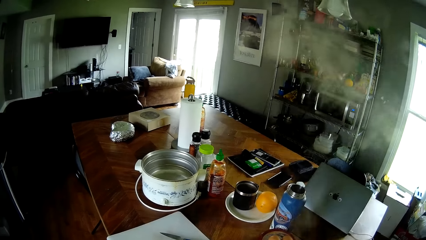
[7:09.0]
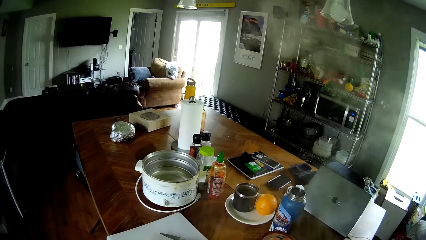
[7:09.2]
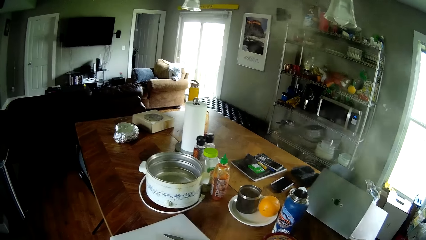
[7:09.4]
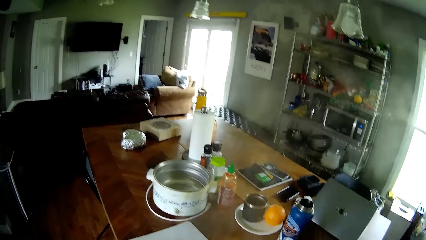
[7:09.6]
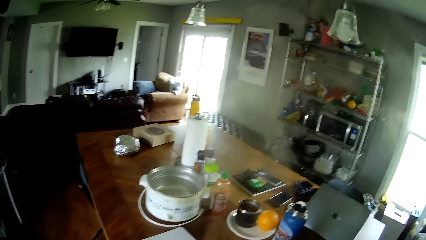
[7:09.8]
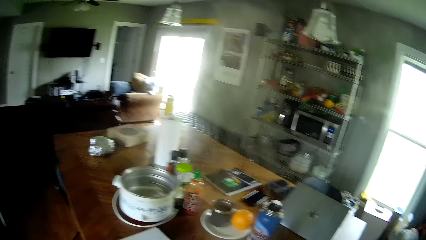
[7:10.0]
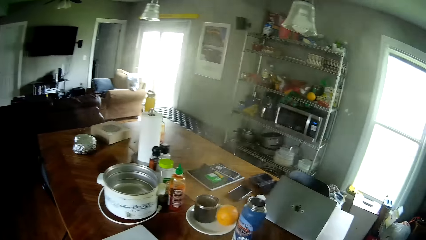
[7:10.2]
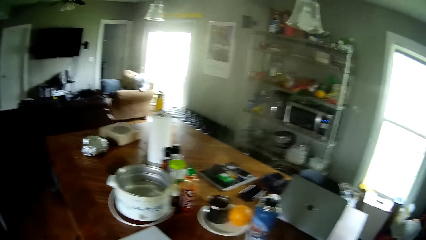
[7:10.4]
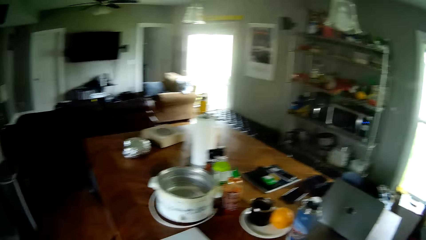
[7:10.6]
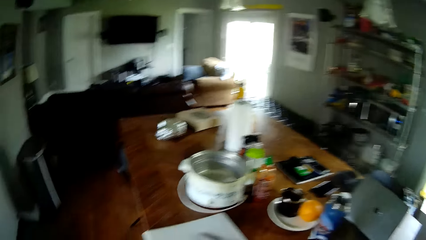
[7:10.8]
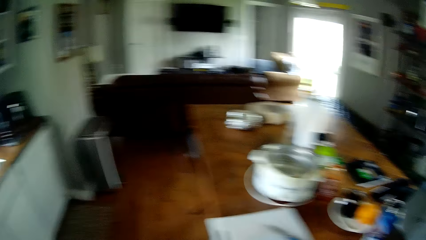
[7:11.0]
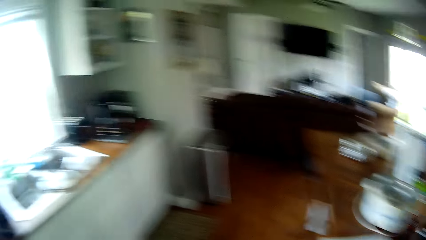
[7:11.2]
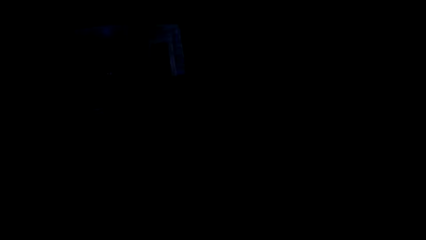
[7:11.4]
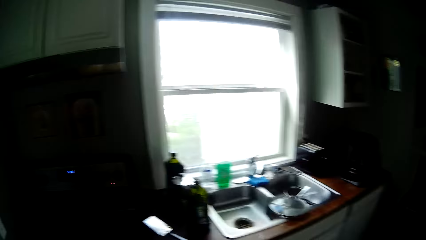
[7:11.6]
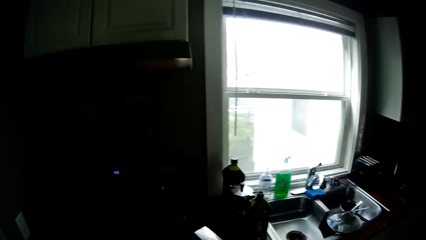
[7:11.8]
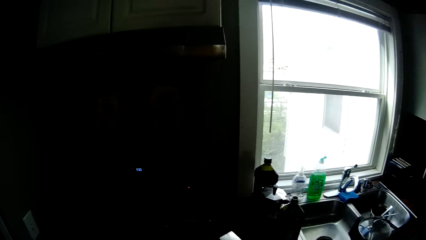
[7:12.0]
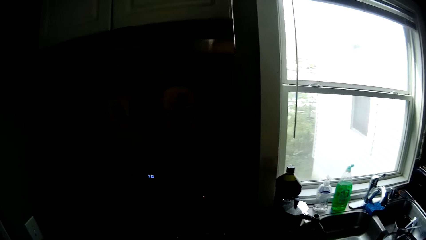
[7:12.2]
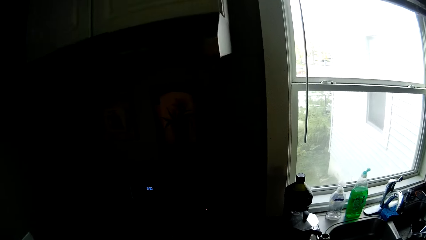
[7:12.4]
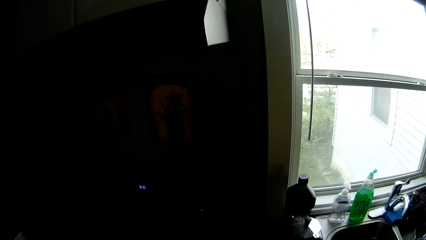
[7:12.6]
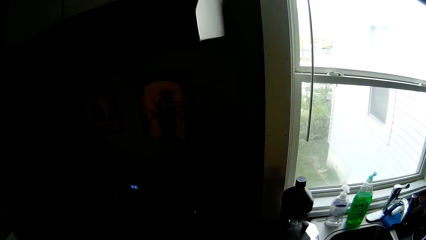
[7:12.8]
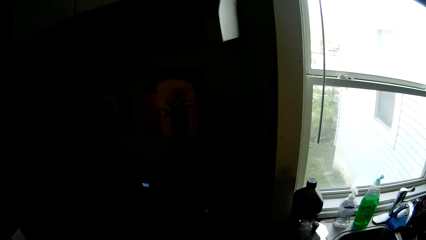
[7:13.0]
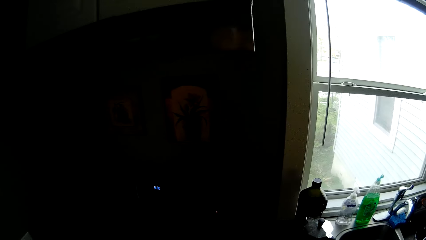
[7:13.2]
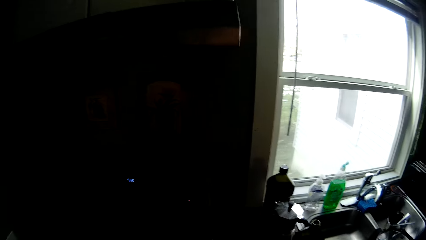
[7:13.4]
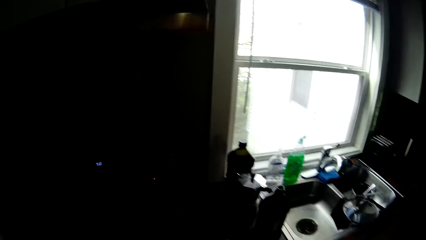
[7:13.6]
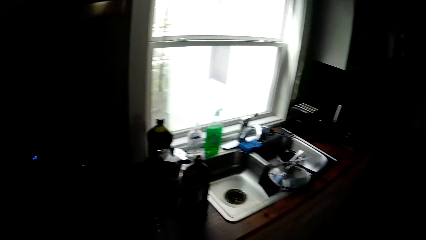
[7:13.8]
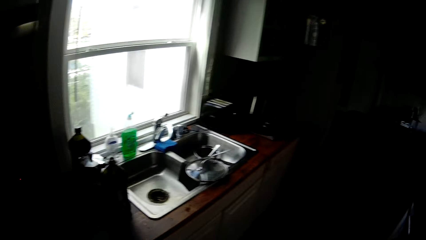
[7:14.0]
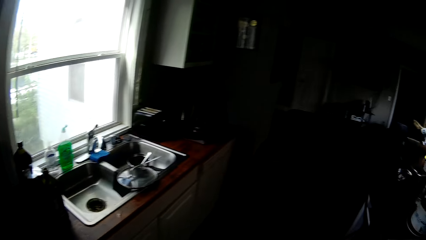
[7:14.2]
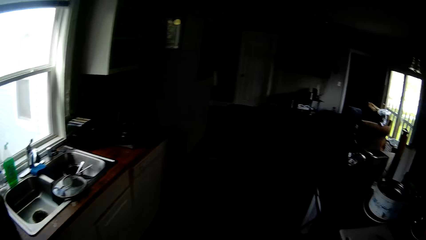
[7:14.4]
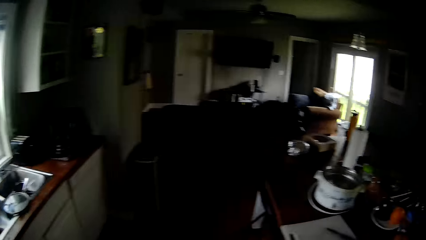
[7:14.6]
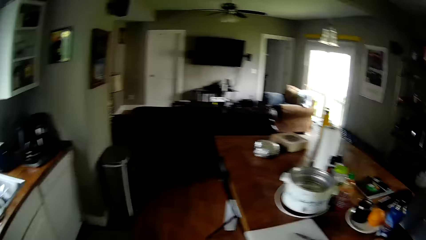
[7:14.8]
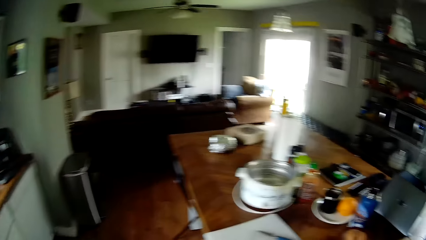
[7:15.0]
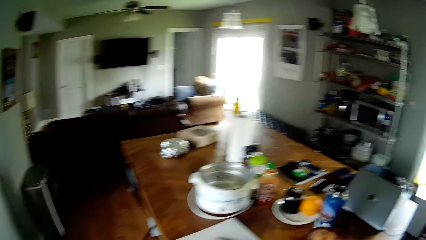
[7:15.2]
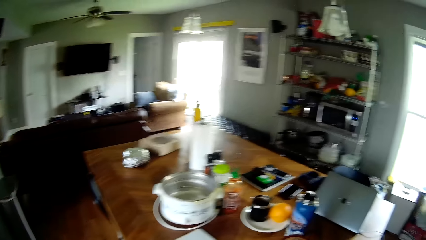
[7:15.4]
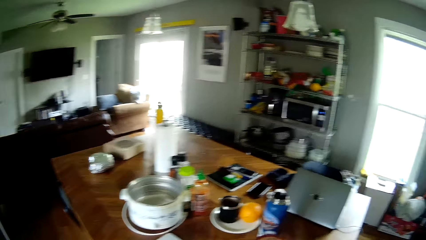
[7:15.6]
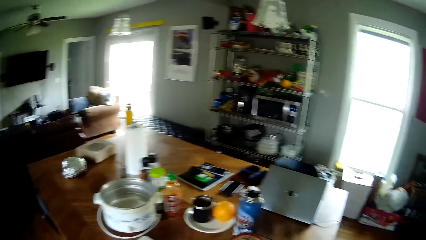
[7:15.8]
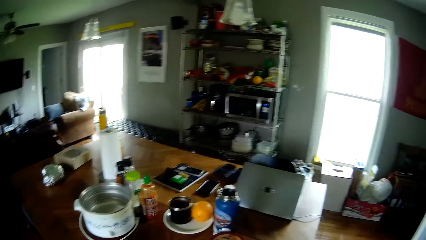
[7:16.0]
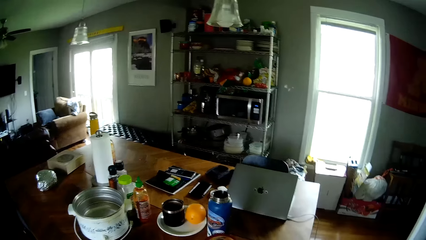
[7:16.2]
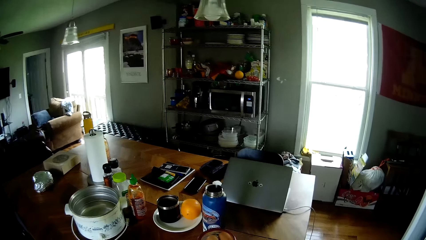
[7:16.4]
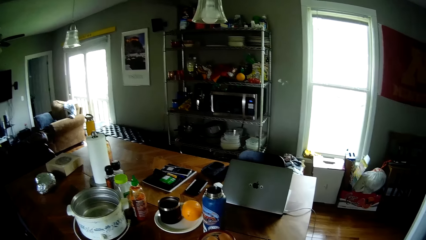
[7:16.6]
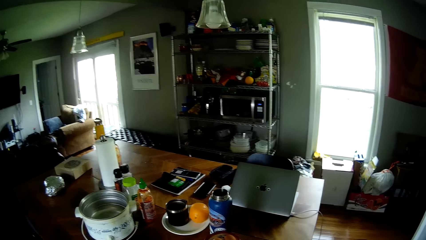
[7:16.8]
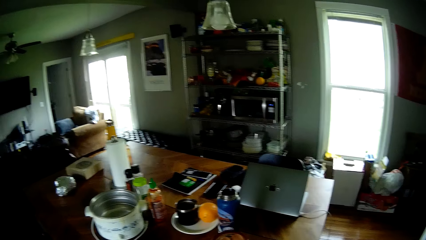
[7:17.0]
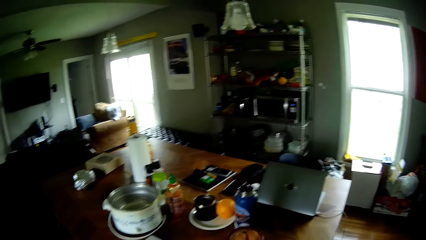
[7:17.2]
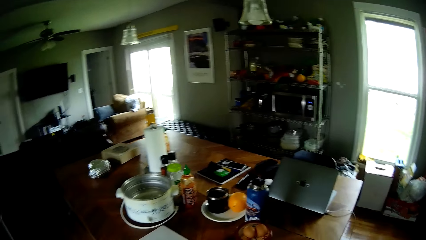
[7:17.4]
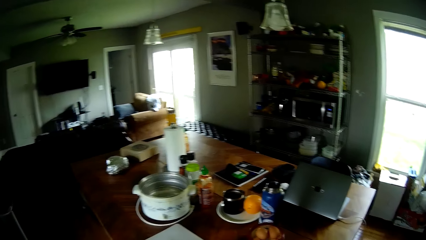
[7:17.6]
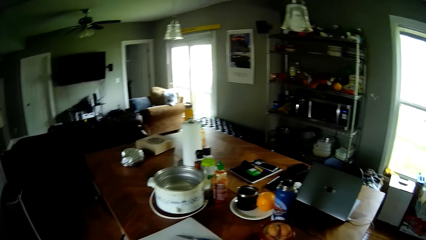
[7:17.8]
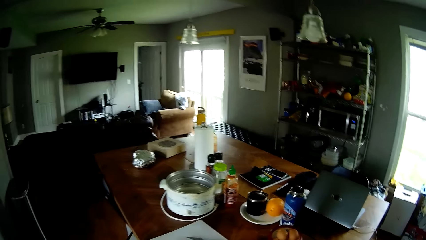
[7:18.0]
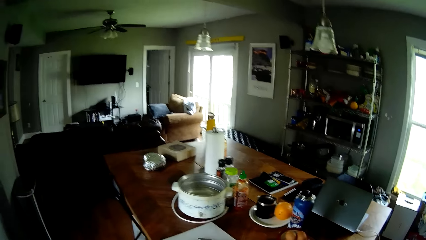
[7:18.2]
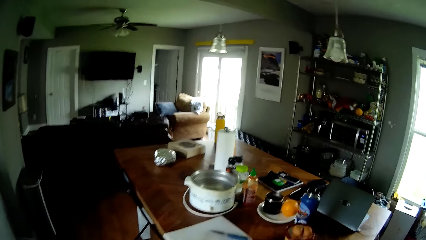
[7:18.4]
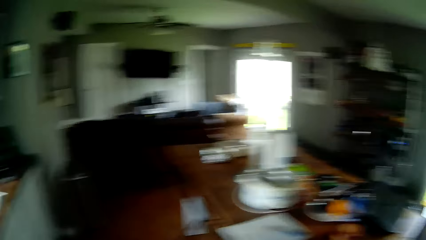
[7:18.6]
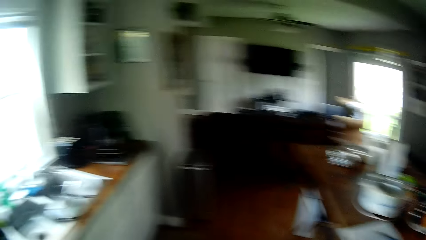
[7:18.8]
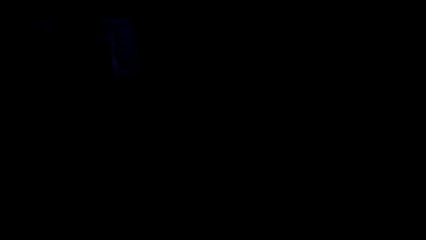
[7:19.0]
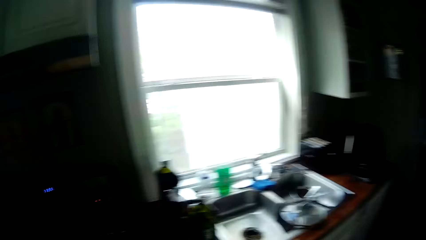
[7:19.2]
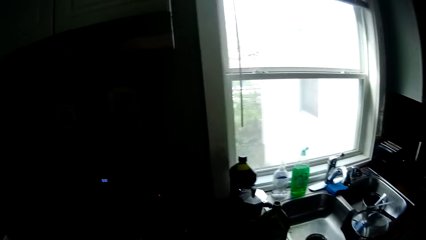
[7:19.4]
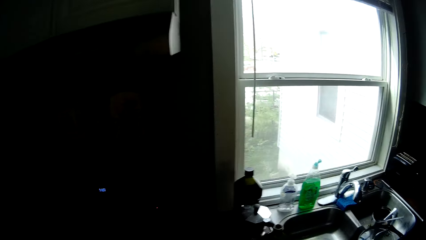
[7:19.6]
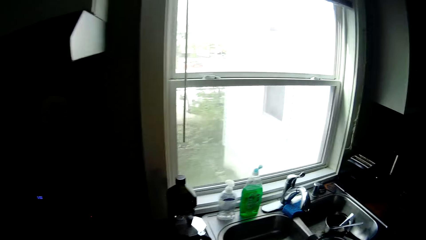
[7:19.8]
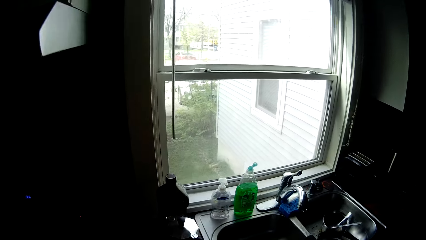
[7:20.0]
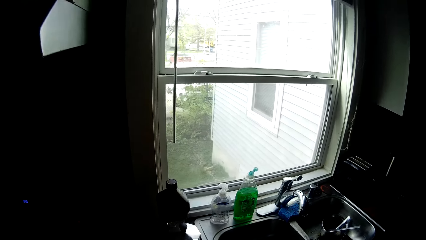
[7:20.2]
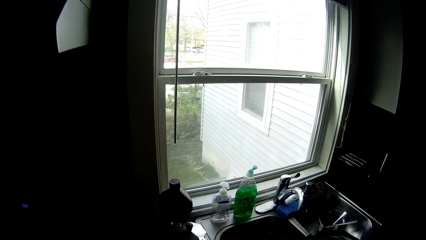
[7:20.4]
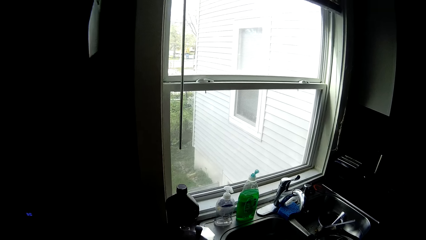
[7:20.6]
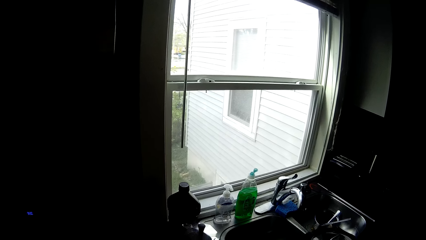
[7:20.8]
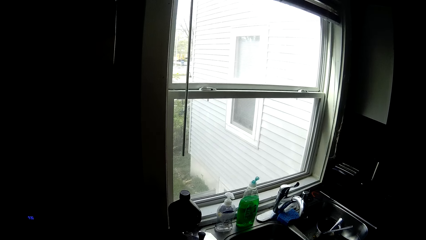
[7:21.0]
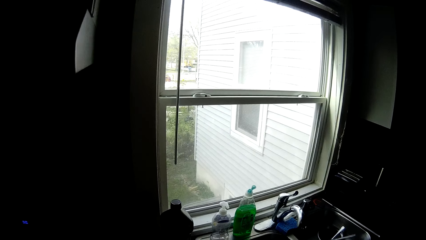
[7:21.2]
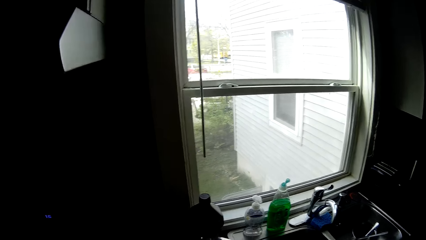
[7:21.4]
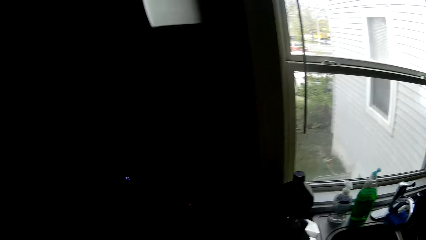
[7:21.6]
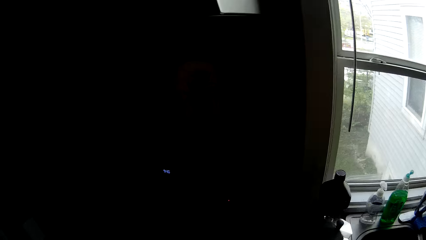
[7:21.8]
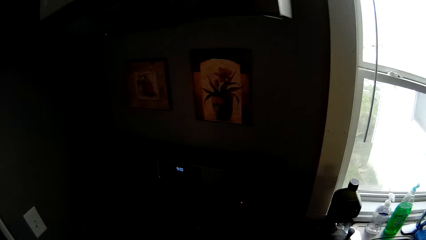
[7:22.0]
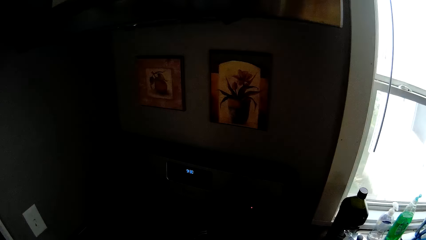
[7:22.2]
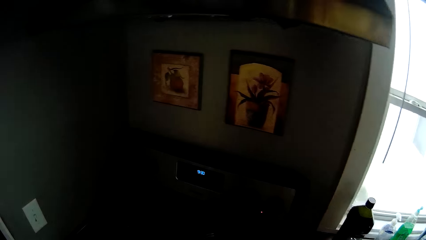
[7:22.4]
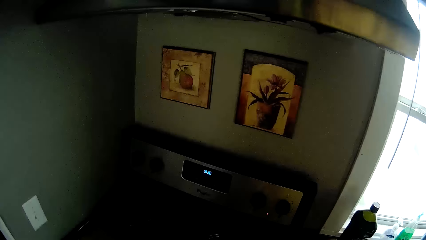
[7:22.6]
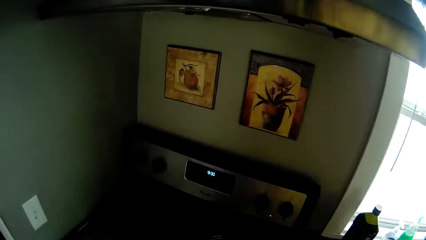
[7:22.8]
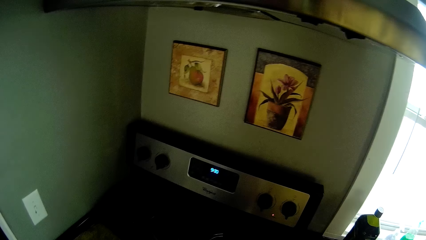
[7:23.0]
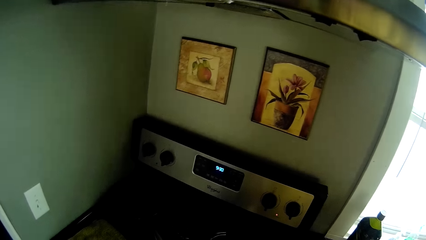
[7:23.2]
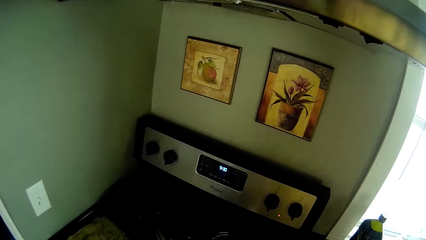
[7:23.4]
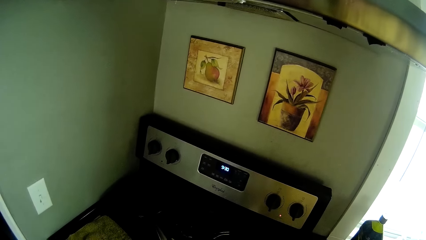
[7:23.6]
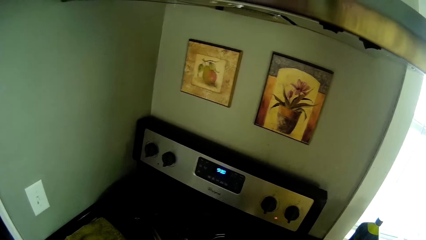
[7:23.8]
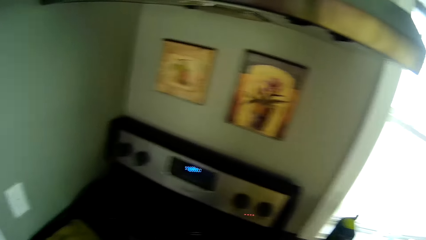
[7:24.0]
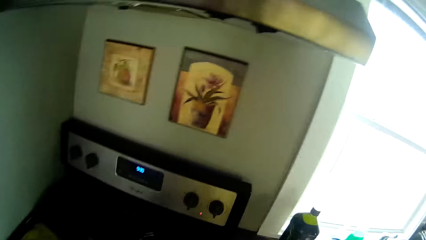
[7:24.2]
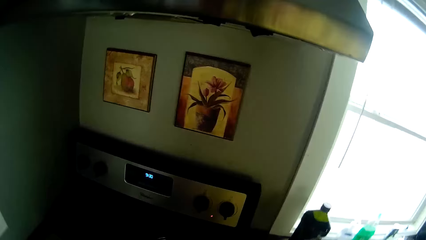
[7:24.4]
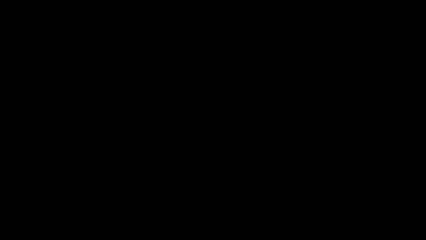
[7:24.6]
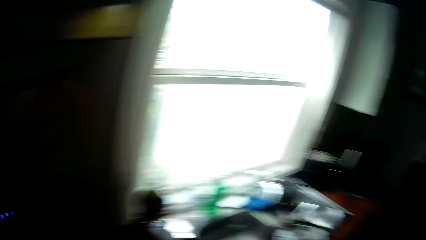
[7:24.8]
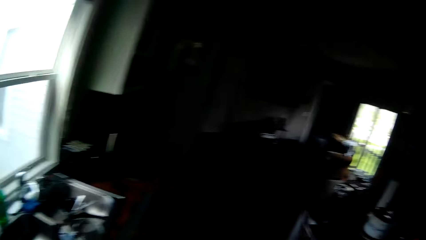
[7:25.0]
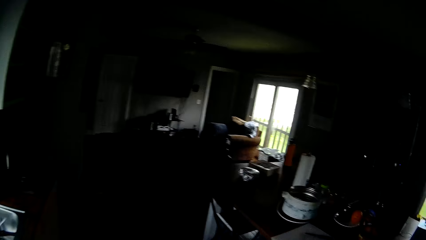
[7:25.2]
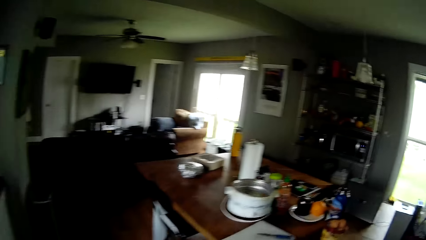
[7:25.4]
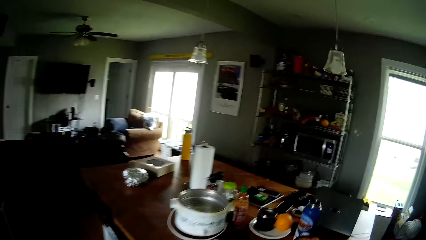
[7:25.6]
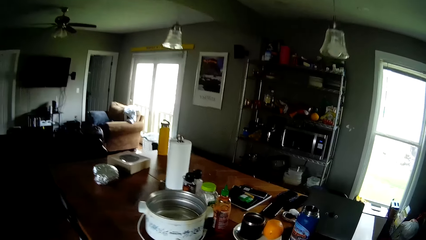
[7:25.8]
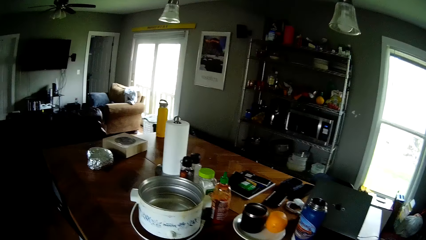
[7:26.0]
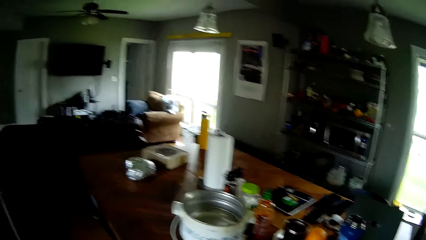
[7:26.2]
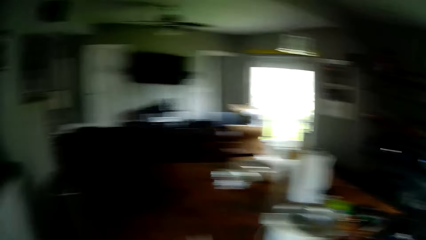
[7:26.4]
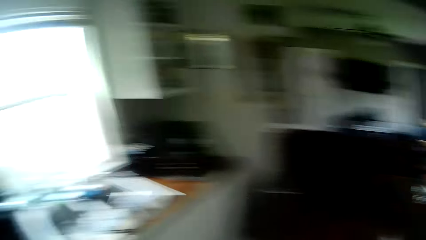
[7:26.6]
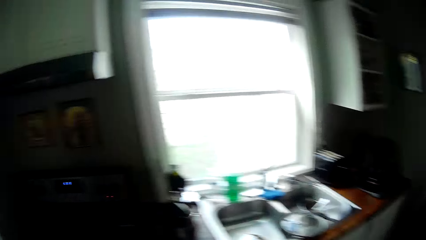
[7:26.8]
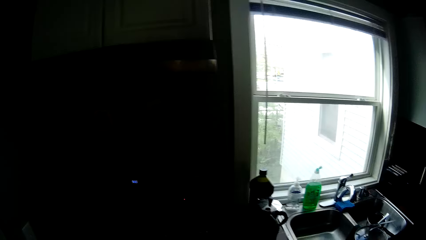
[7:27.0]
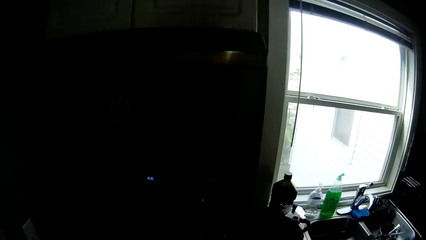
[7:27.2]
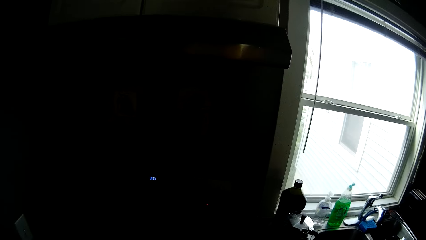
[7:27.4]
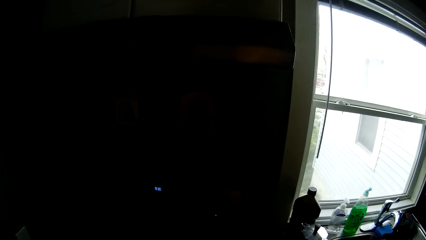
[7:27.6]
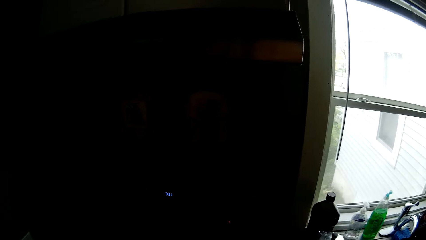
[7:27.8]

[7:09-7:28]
The camera wearer places the cooking pot on the table. They return the pot on the cooker. They stand by the table. They walk to the sink. They adjust the cooker knob. They walk to the table.
